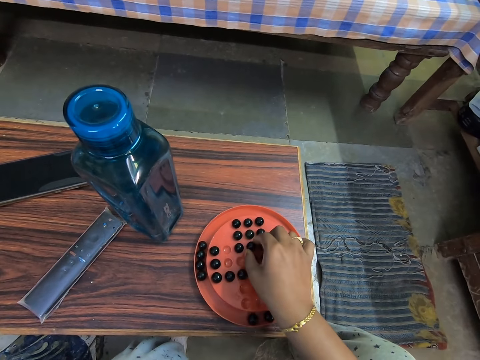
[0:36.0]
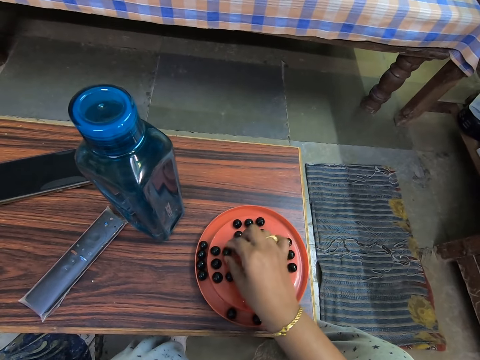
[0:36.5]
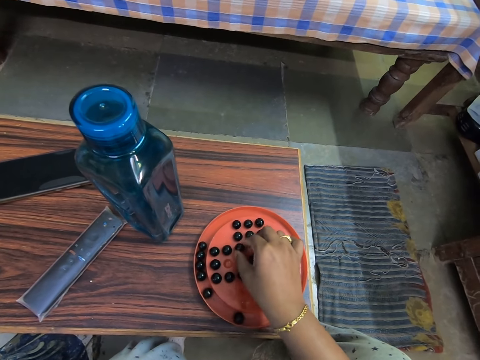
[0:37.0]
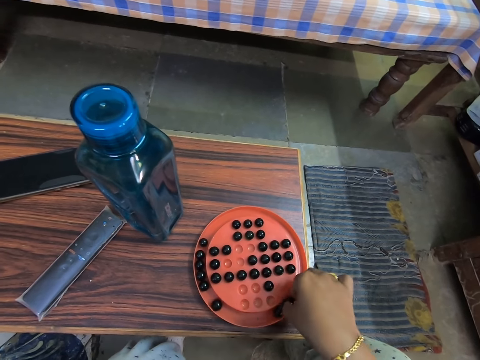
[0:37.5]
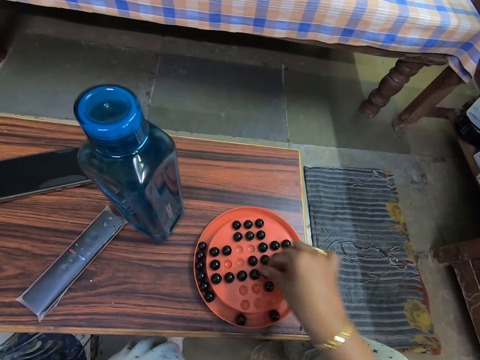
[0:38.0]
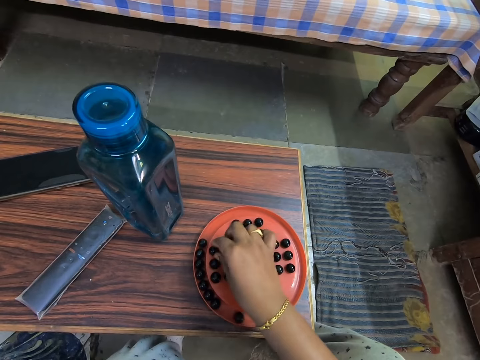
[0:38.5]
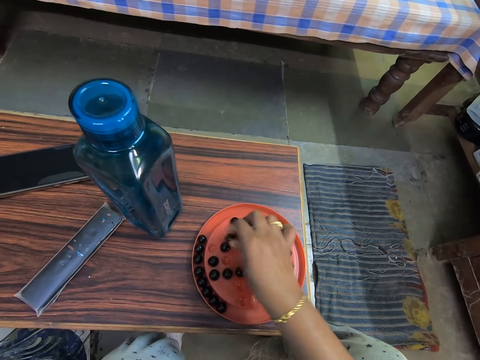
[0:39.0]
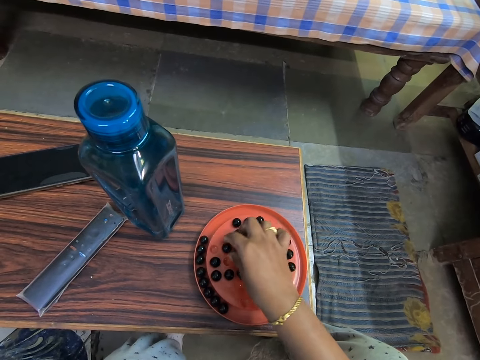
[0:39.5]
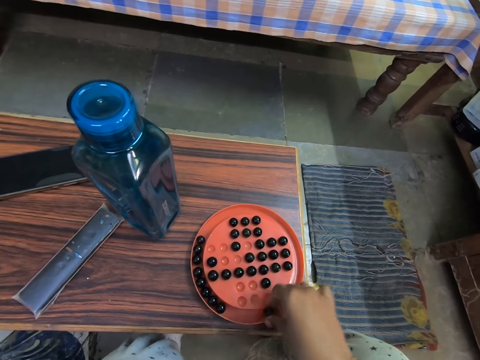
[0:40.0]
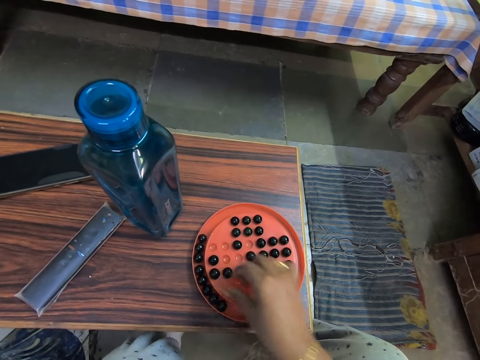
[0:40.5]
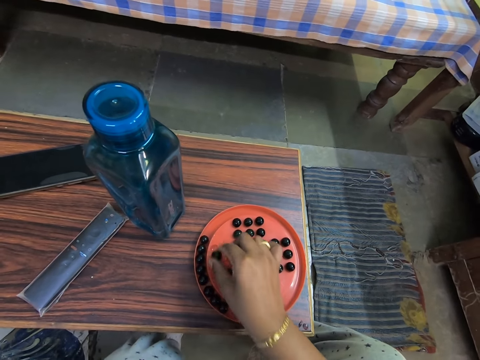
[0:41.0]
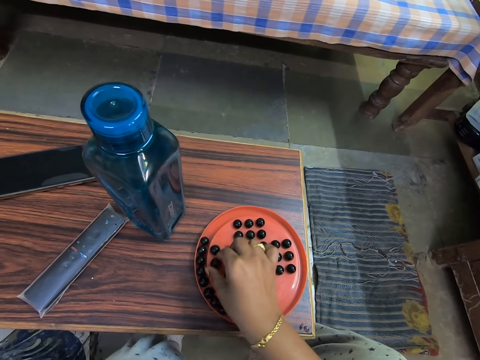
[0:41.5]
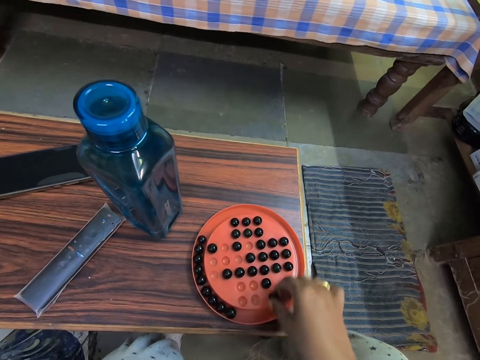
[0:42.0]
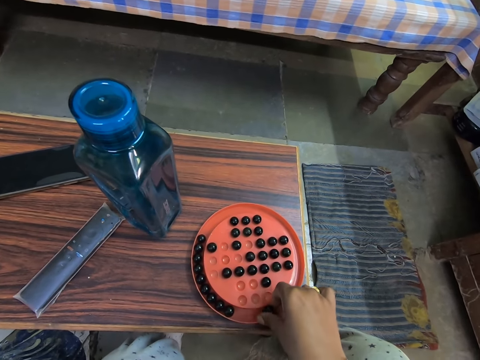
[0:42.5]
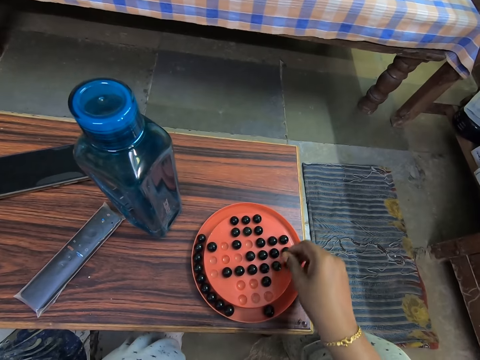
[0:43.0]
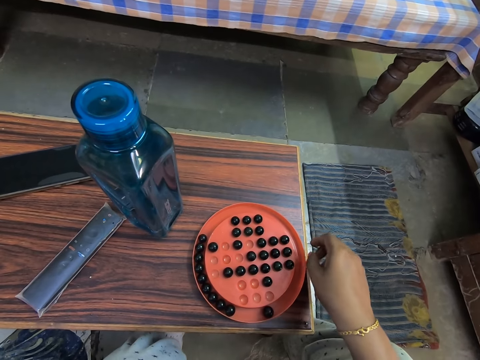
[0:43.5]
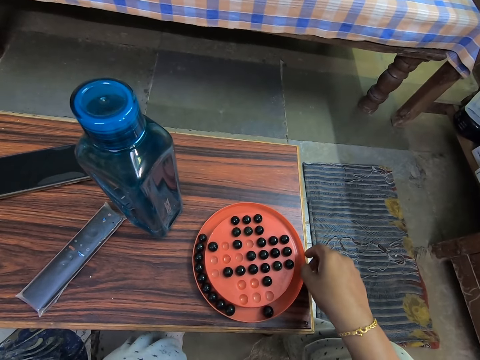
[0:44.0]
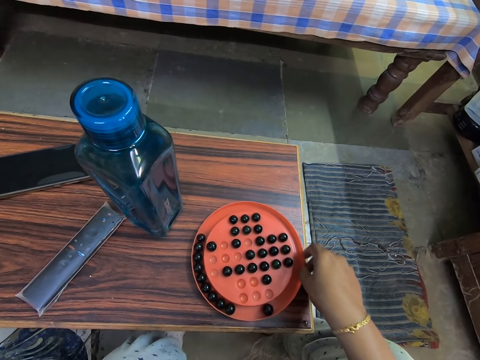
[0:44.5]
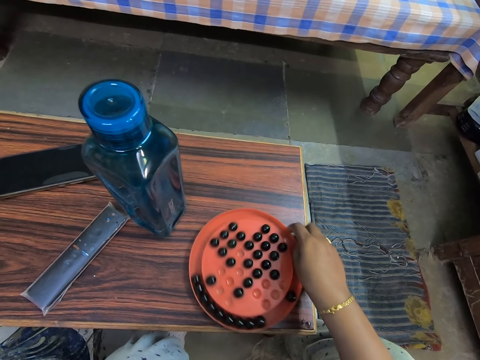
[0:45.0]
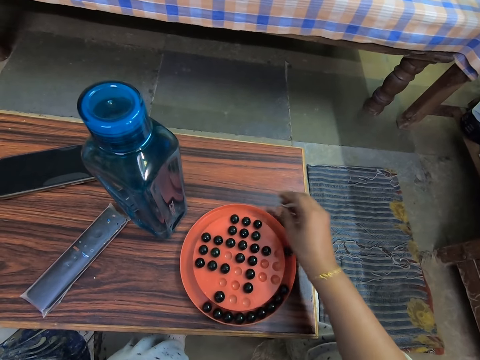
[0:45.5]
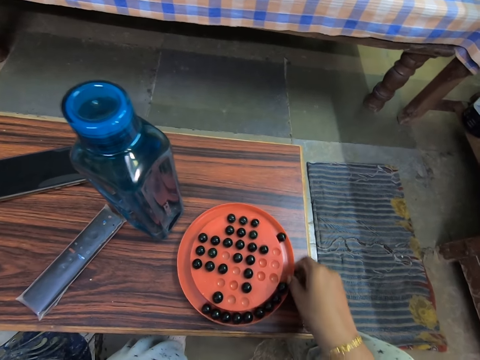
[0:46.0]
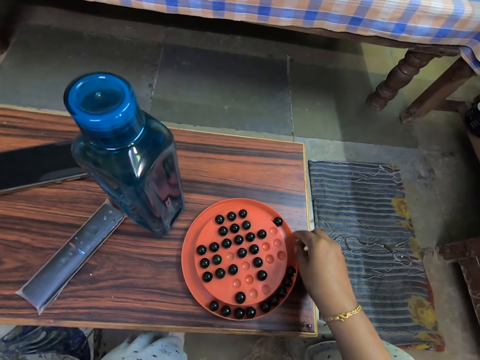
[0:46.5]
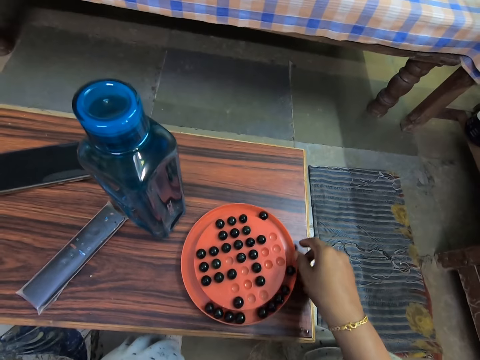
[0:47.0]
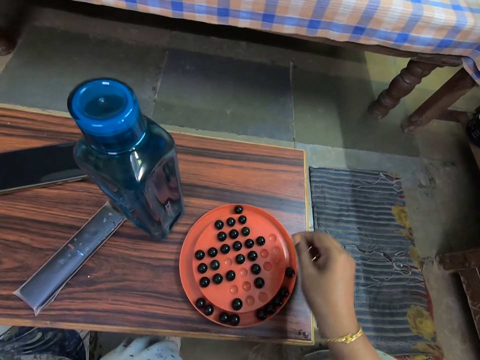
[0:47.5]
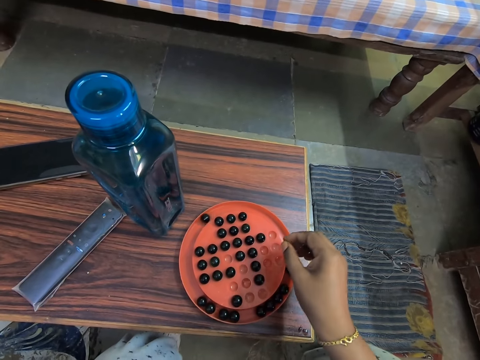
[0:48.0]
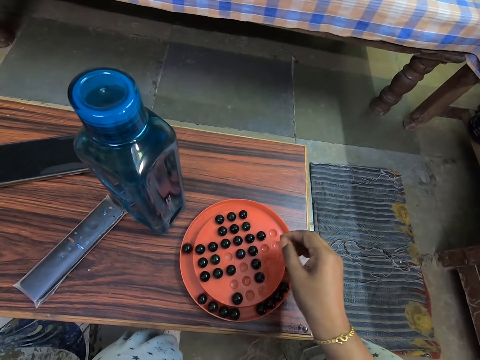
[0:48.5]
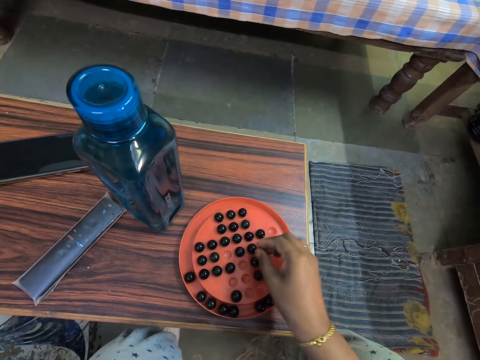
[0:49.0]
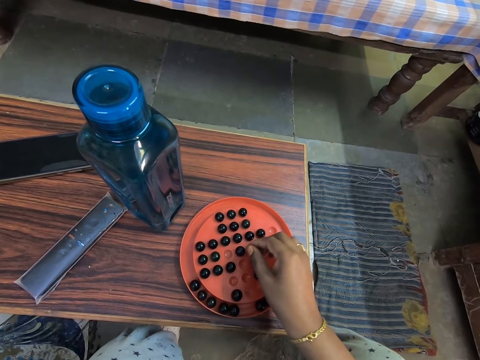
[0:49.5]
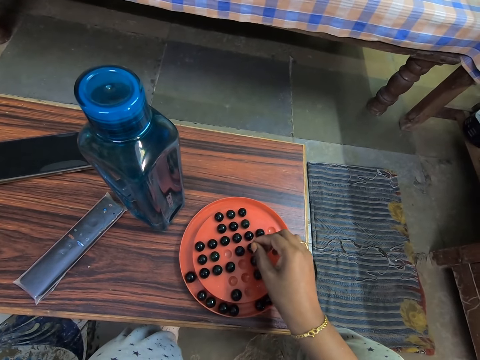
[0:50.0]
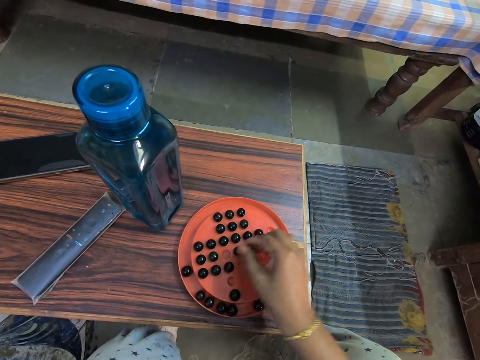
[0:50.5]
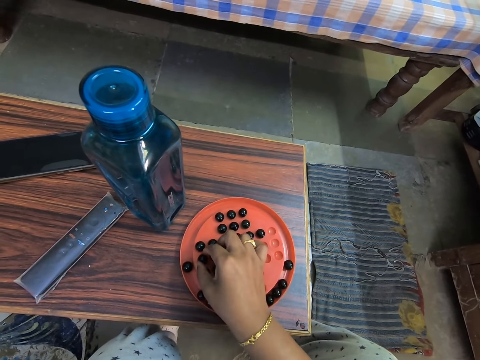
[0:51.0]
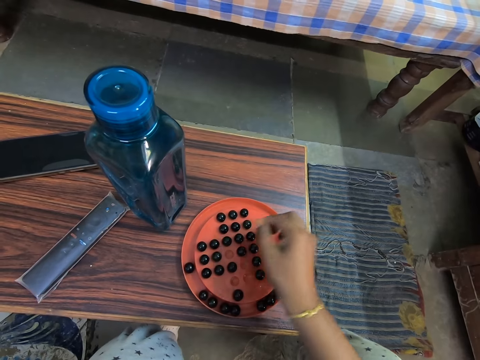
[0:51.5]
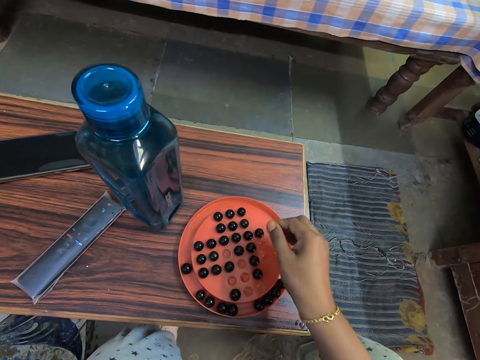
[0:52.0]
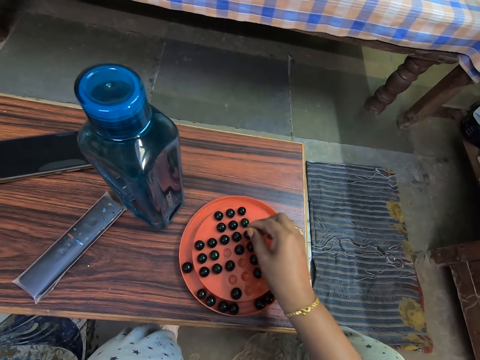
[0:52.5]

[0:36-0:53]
The camera wearer looks at the marble solitaire game. They turn the marble solitaire game on the table. They look at the marble solitaire game. They play the marble solitaire game.

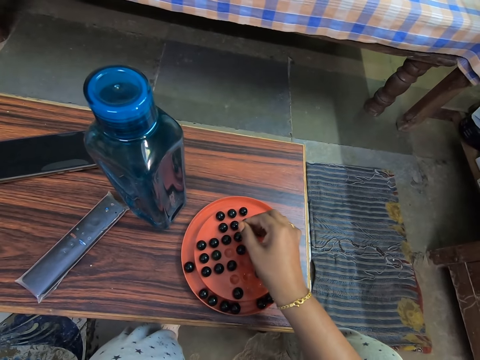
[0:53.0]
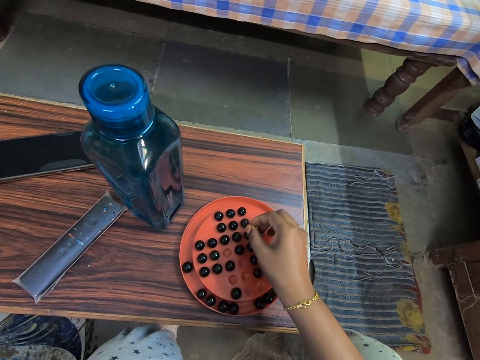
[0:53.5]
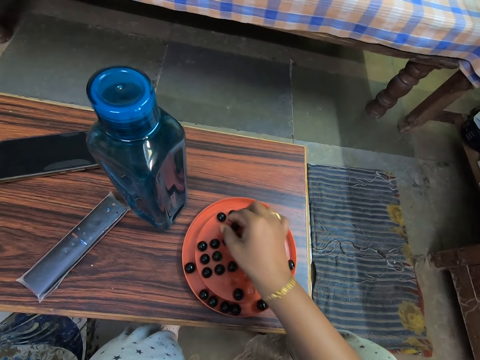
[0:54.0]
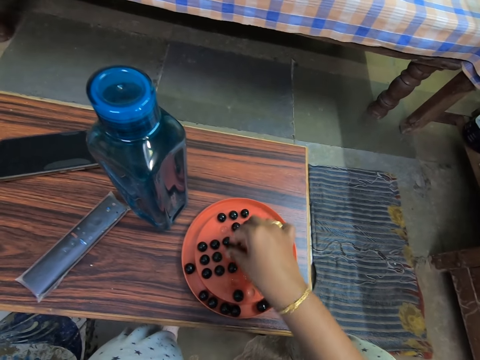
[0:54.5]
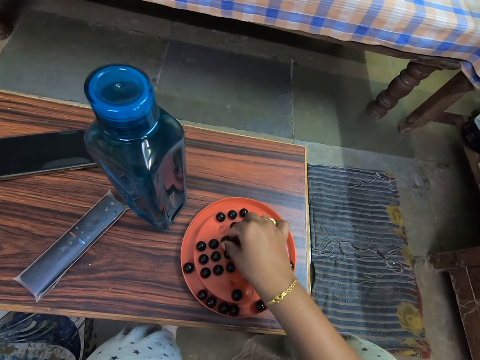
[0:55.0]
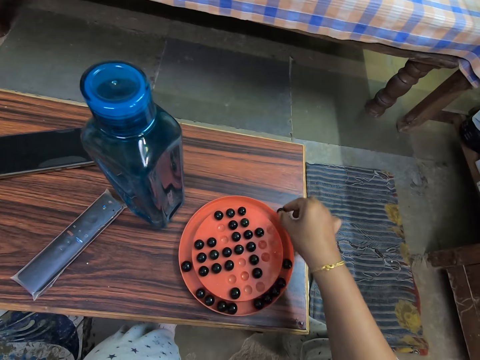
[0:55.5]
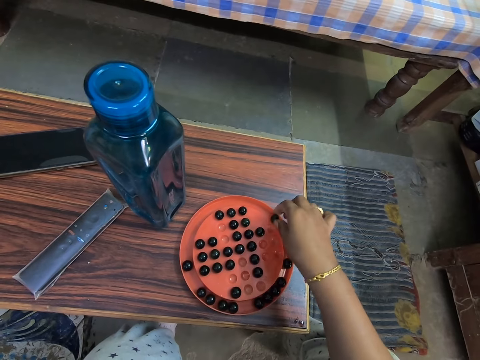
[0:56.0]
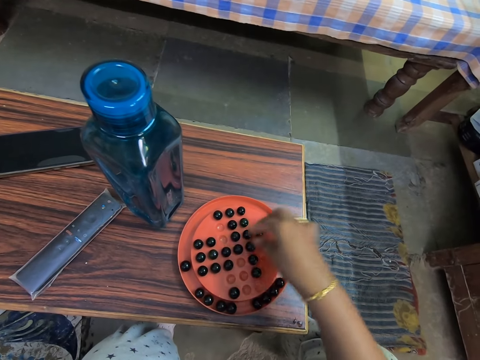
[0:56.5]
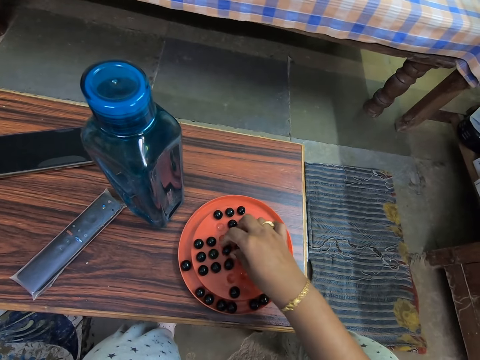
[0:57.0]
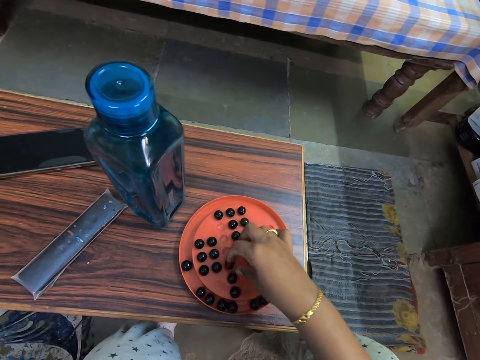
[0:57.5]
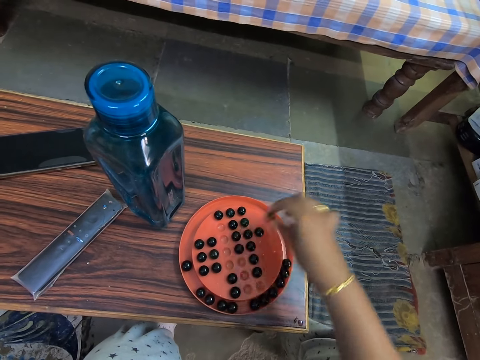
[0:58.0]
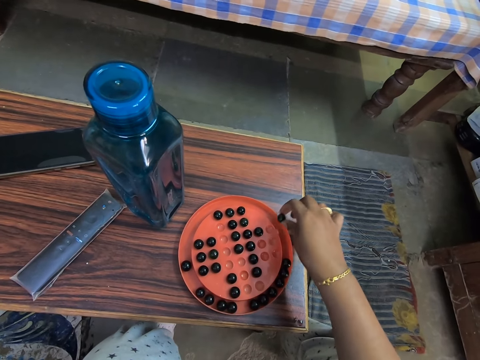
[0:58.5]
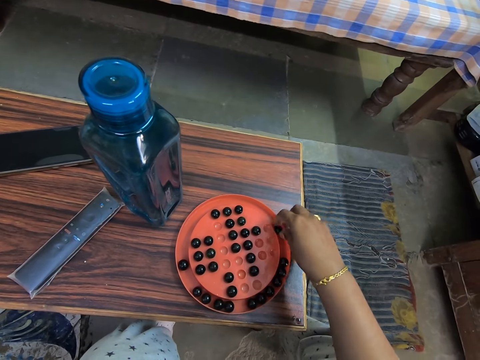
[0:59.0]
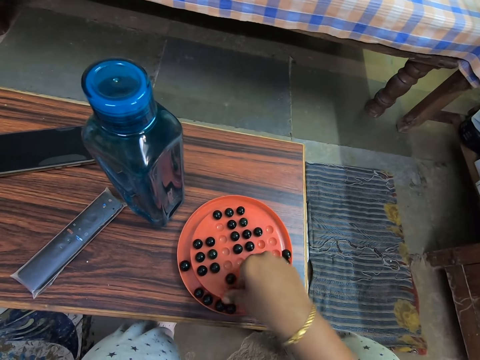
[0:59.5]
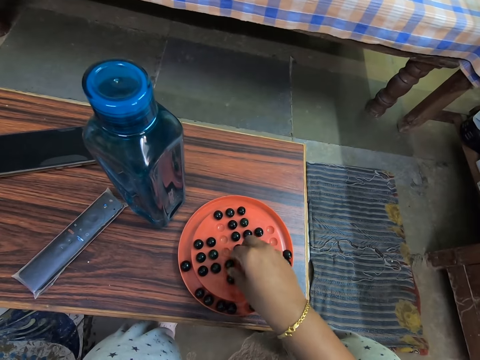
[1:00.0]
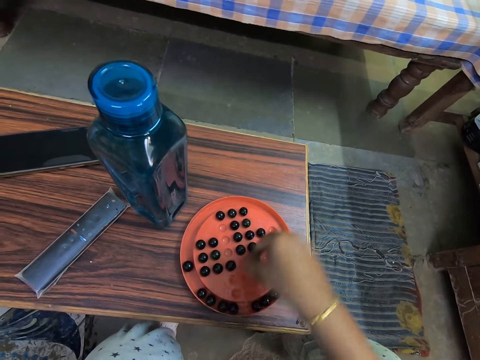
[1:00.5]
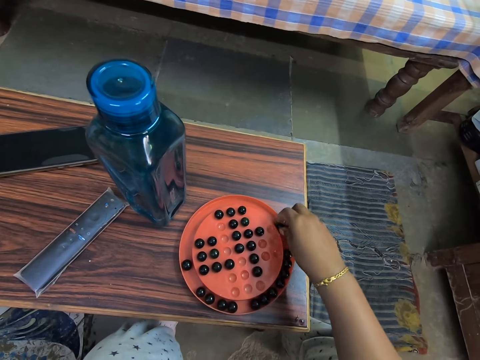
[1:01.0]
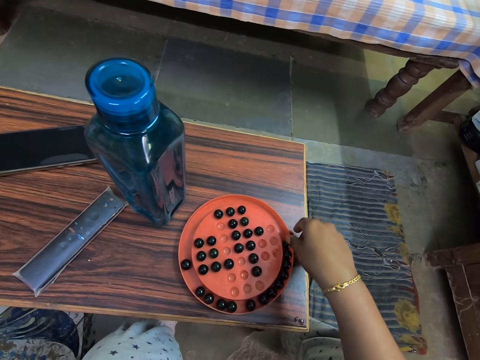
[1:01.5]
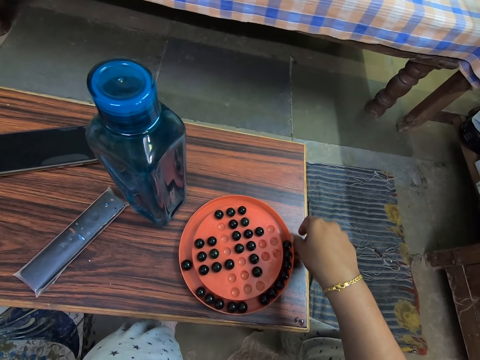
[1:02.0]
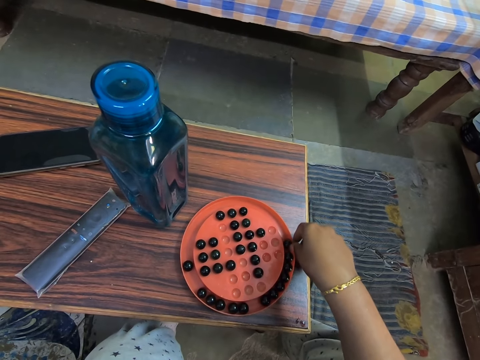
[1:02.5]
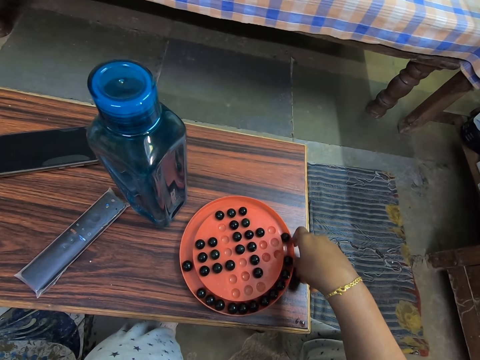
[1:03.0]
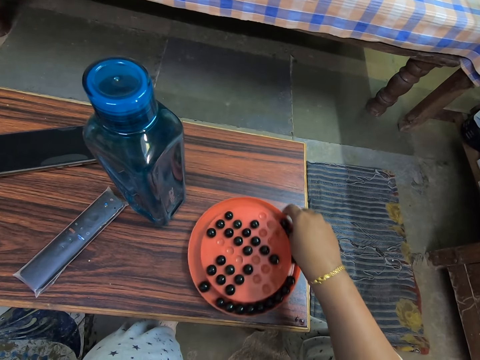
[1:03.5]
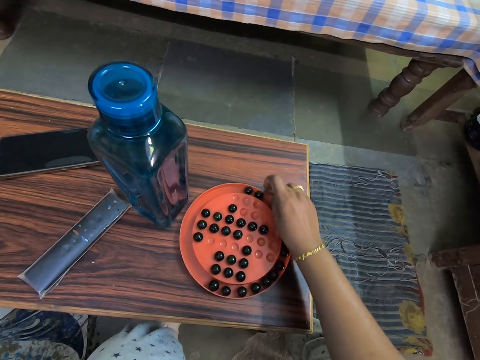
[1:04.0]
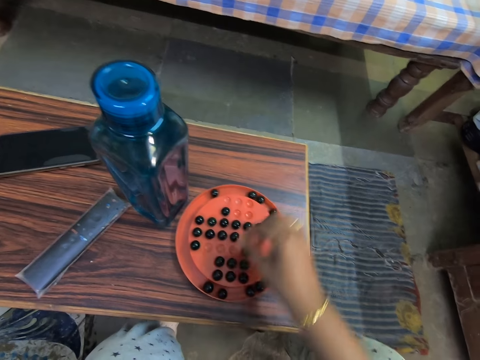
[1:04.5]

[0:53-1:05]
The camera wearer plays the marble solitaire game. They turn the marble solitaire game on the table.
